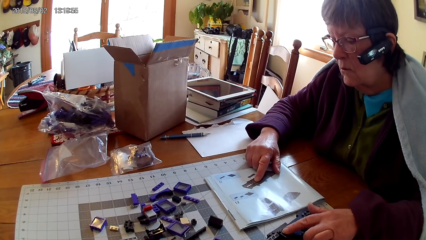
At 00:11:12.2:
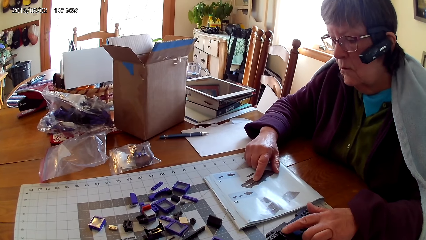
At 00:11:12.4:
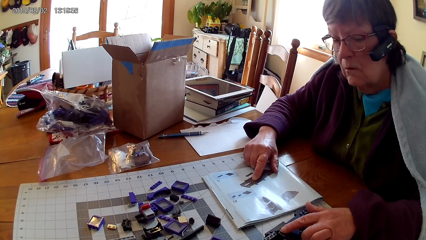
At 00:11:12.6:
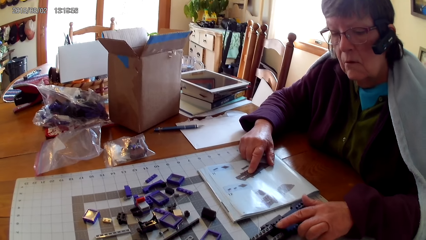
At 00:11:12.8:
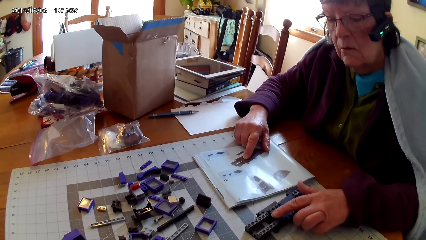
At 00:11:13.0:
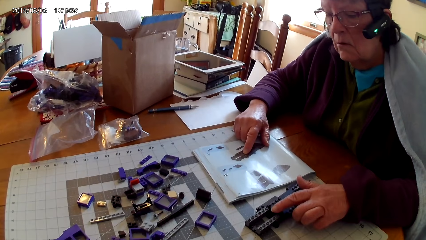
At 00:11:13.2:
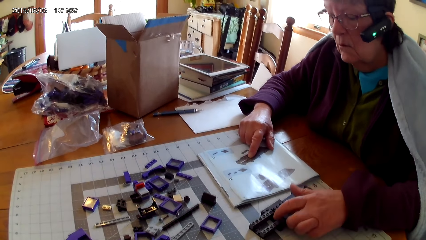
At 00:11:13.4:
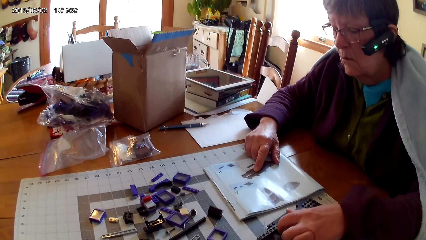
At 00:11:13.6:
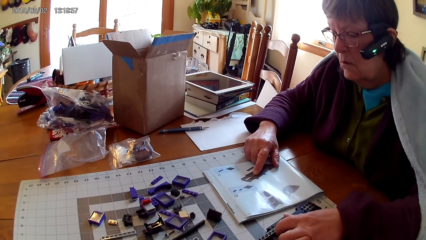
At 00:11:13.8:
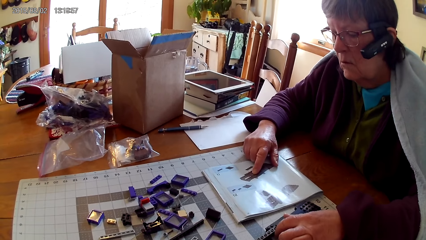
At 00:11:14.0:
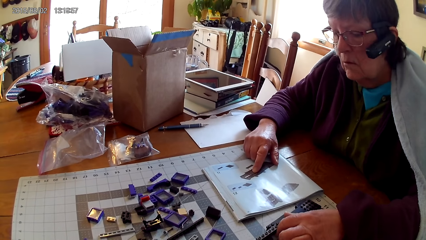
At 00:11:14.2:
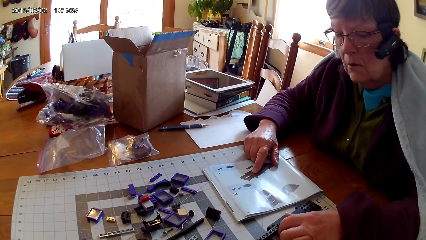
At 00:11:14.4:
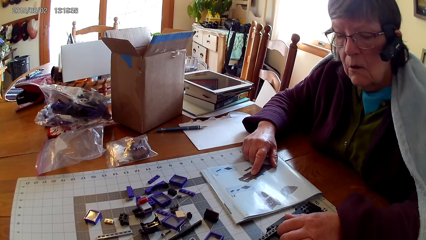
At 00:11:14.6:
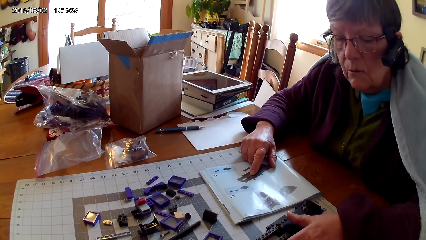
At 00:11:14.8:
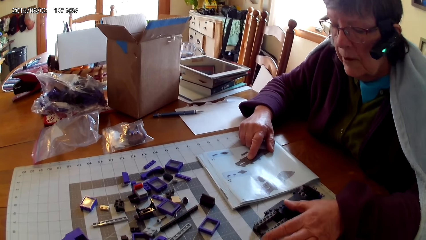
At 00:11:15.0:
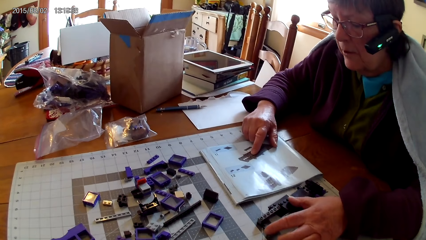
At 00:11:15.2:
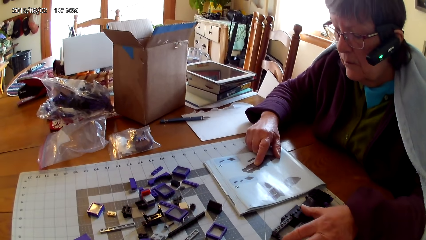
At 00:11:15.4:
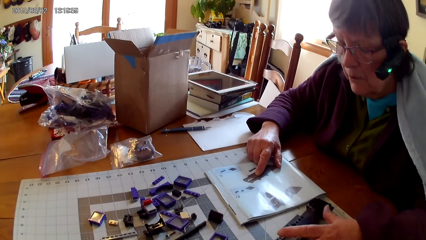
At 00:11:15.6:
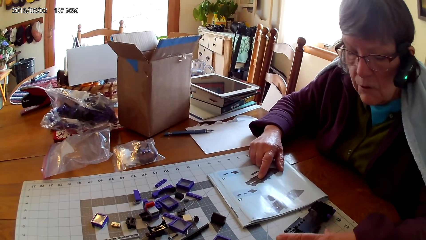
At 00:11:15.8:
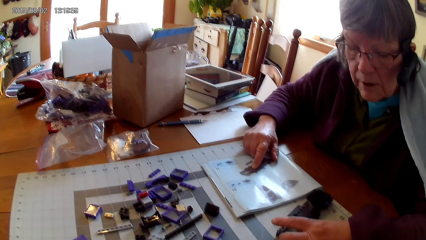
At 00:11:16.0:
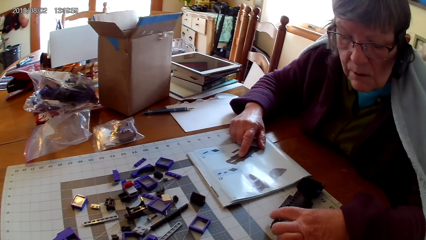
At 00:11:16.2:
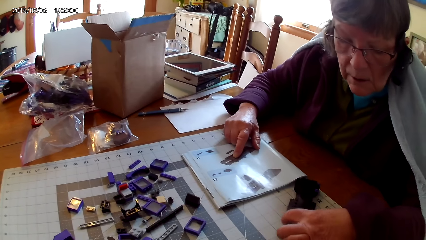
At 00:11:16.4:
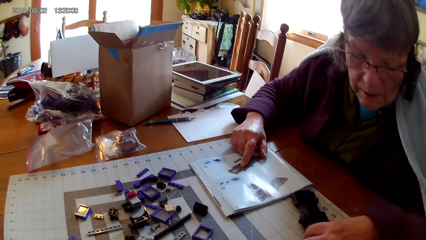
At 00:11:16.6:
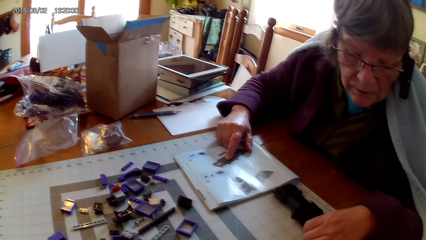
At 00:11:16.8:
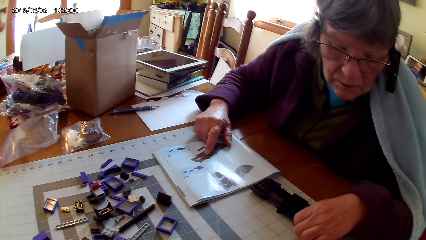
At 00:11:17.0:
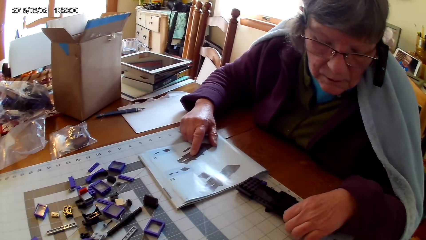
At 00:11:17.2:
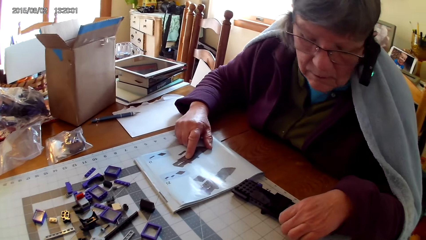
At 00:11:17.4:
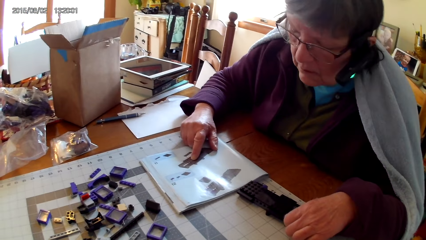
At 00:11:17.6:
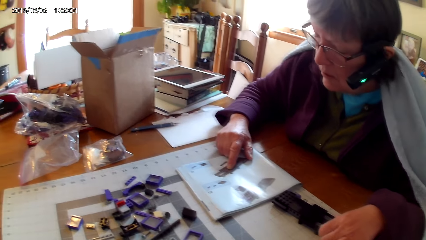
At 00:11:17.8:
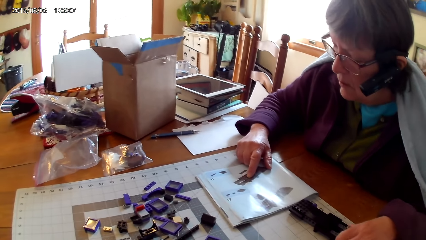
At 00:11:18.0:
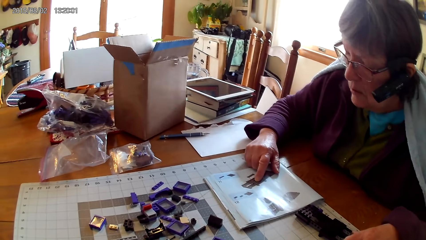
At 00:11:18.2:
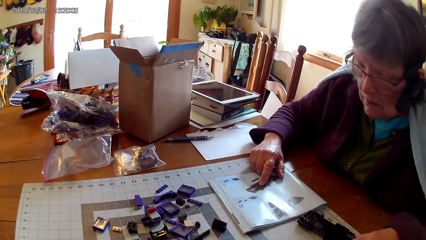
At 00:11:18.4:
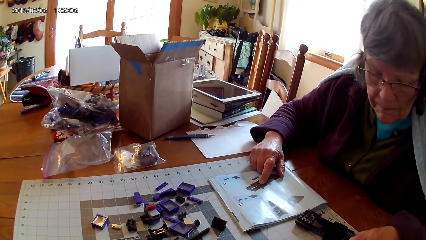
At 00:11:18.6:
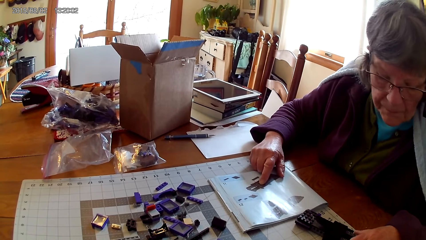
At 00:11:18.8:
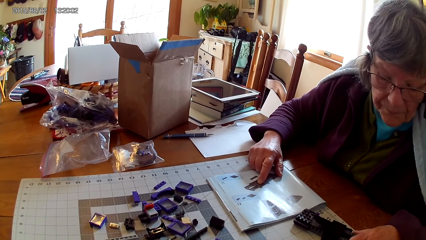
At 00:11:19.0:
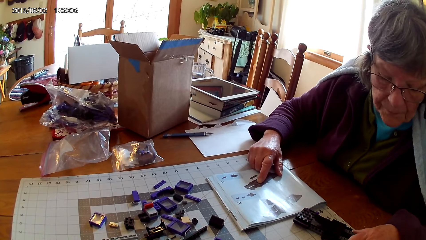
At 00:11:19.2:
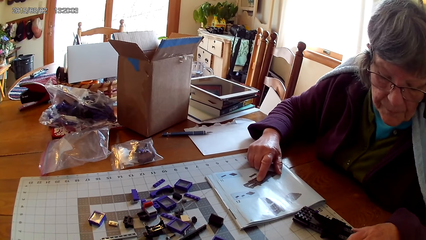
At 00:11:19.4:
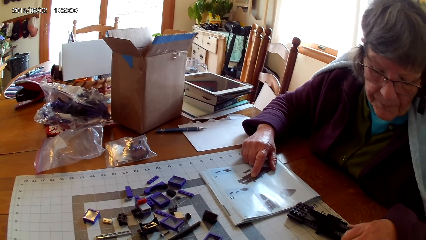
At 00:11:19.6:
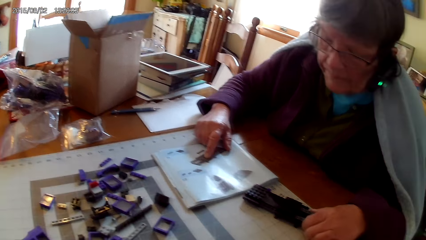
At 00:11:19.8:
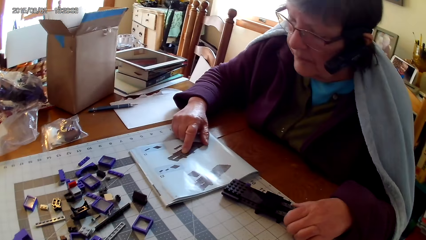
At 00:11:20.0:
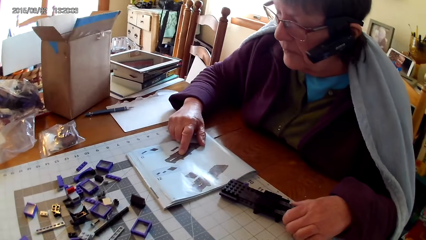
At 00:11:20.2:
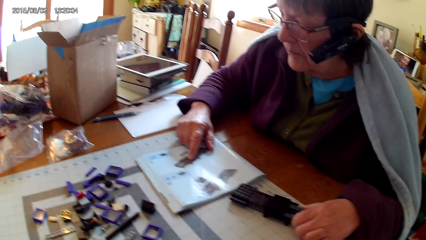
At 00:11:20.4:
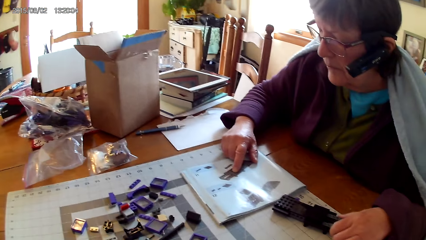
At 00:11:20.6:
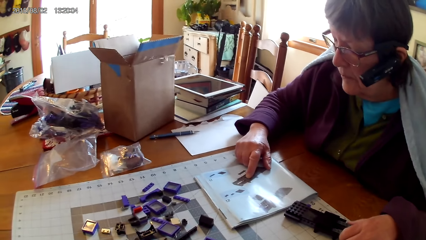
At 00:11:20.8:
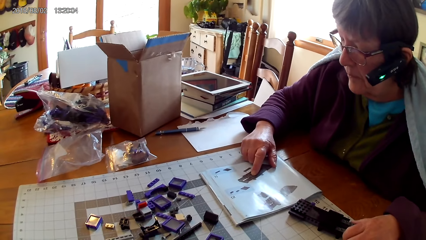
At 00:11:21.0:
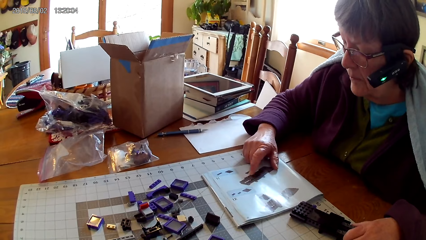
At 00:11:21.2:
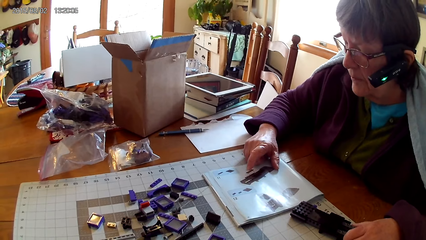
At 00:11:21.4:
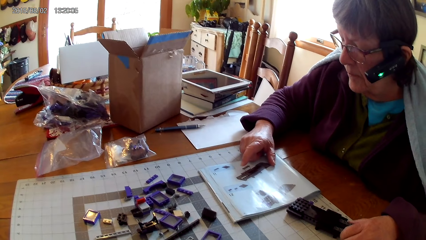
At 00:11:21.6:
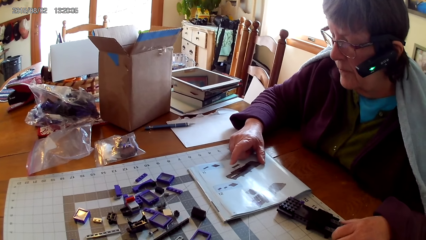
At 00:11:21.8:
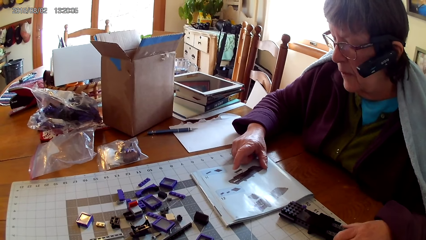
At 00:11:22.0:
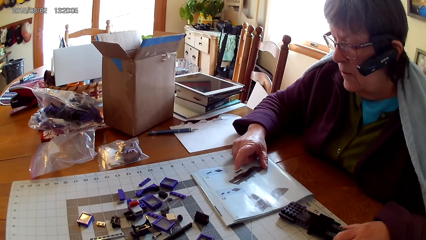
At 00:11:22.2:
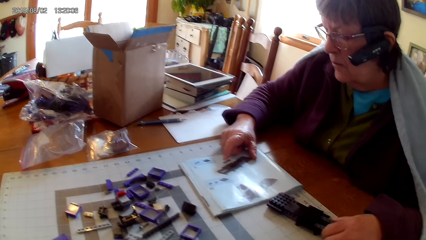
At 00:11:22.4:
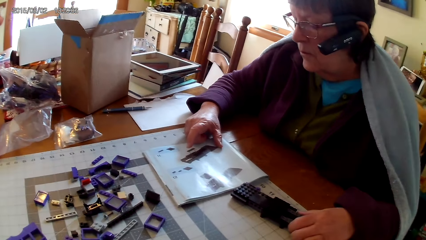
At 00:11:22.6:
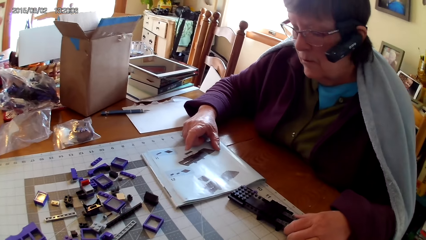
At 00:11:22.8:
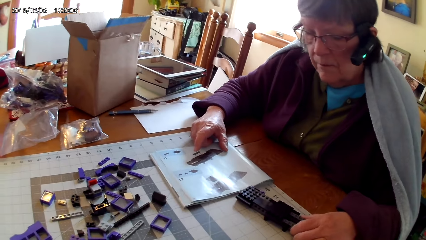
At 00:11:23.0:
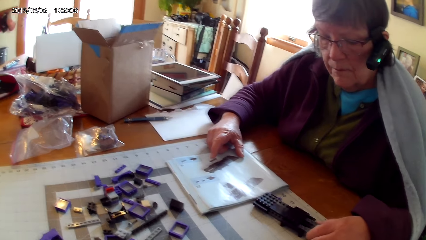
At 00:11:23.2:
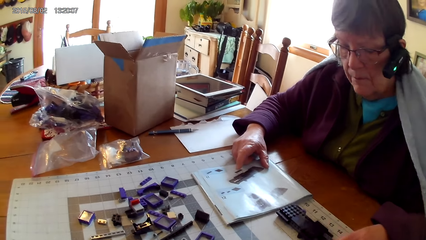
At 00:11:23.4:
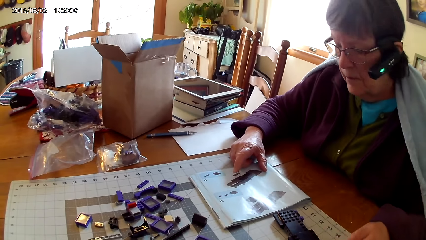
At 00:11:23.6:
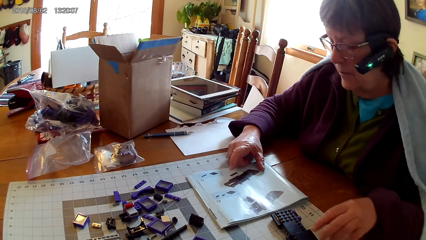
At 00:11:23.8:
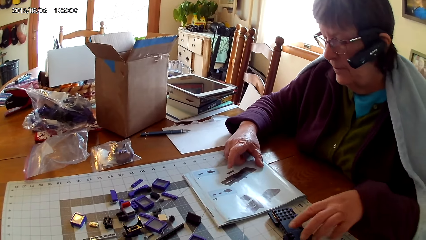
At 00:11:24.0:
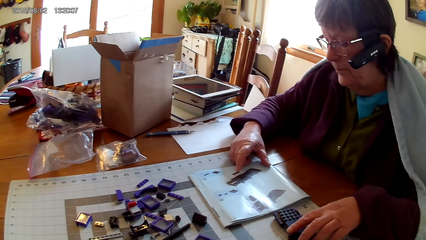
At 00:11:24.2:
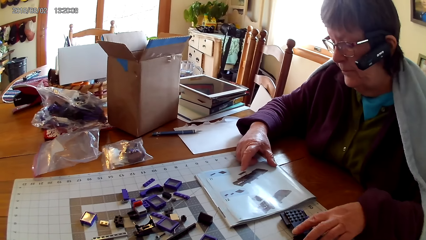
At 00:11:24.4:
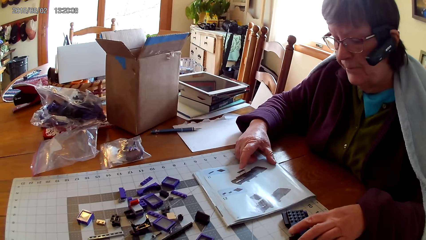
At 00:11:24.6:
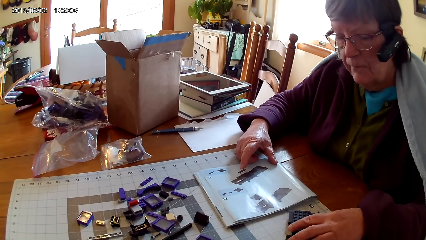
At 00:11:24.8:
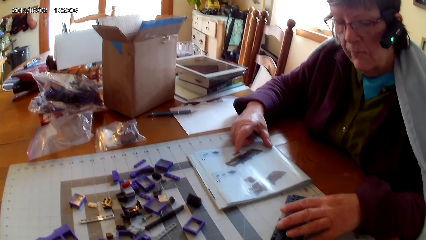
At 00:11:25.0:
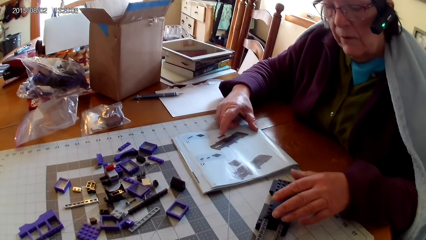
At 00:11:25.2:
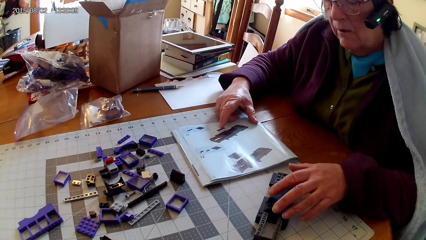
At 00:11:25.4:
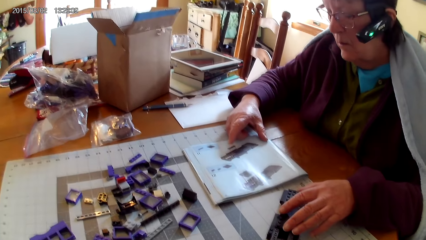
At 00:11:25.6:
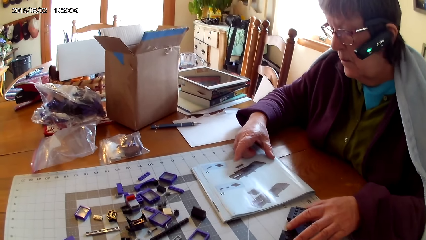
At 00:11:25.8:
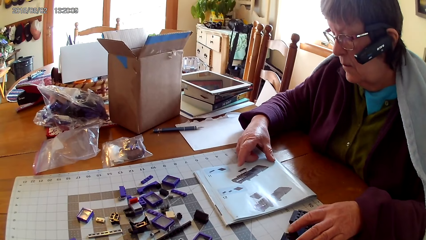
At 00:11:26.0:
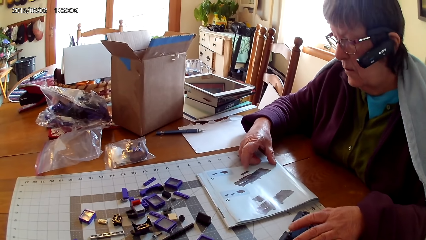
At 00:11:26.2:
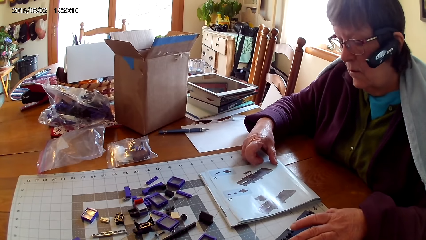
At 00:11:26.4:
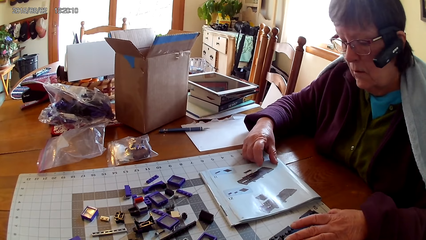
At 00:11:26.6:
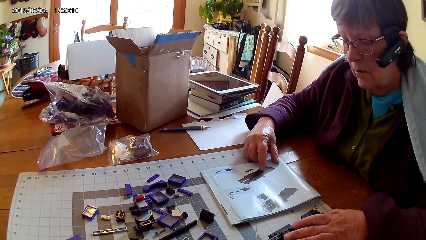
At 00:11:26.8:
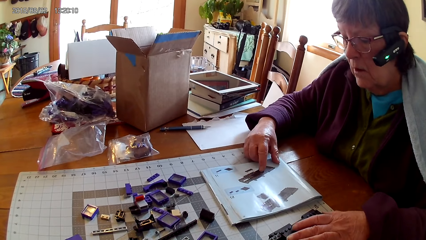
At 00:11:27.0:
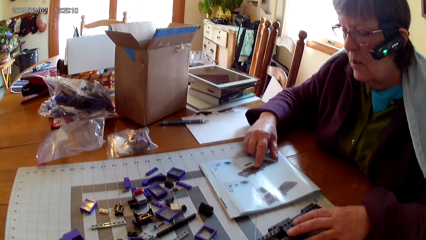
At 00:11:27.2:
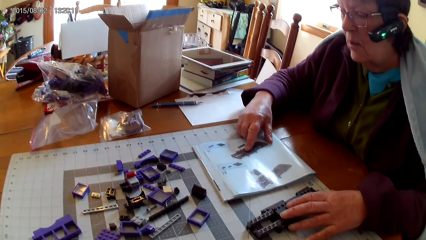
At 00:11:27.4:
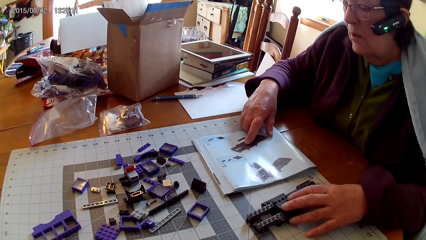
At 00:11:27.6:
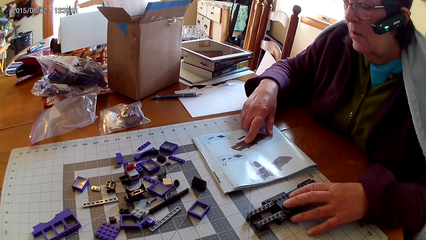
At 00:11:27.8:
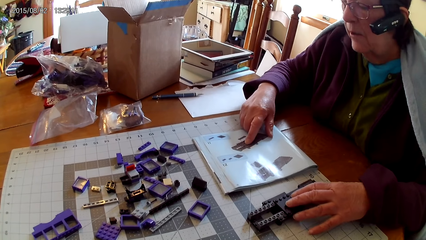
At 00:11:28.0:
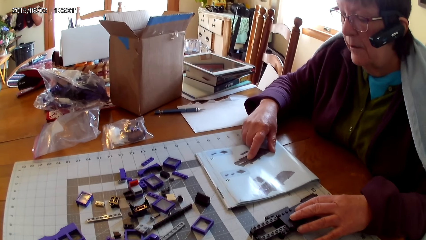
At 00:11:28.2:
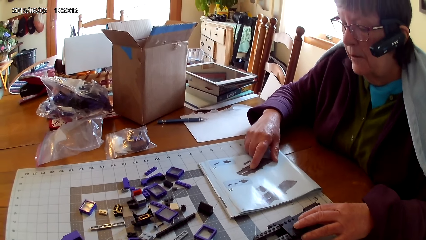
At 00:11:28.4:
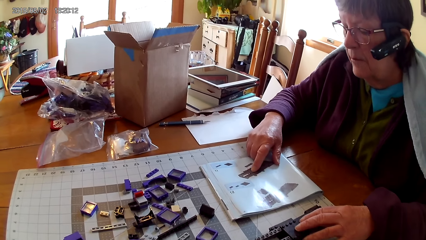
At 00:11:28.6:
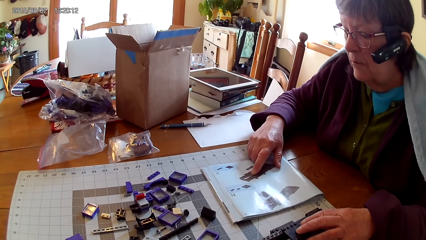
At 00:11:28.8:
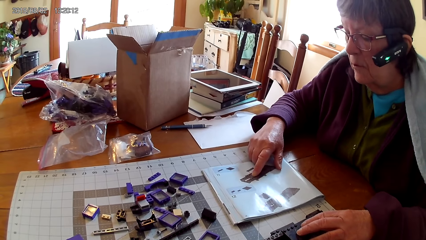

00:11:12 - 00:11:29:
A person looks at the manual book and something. The person moves something. The person looks at something. The person looks in the manual. The camera wearer looks around. The person reads the manual. The person moves something.
